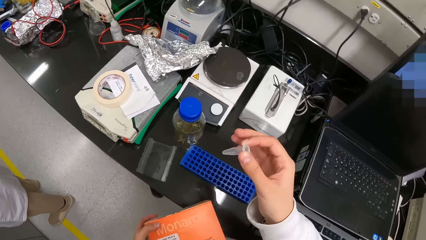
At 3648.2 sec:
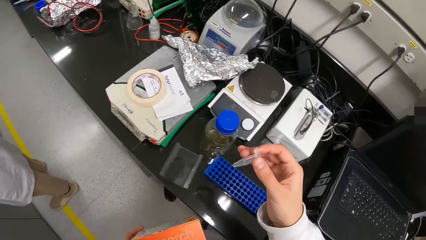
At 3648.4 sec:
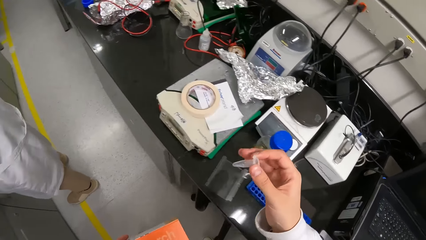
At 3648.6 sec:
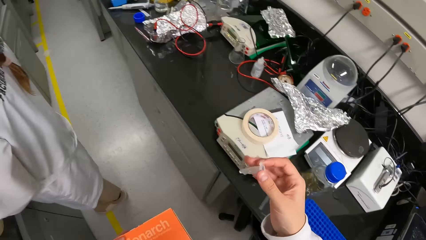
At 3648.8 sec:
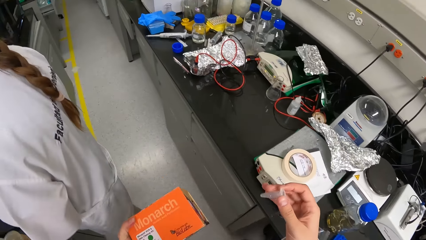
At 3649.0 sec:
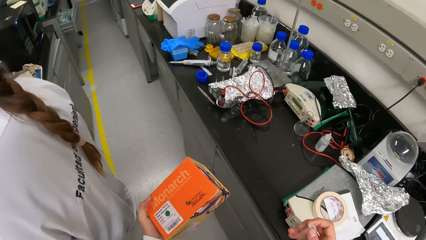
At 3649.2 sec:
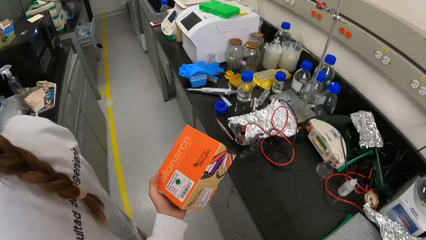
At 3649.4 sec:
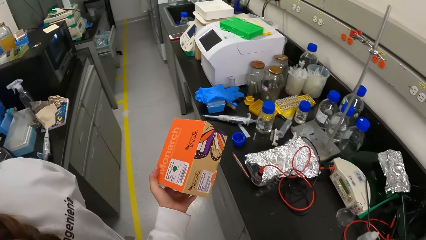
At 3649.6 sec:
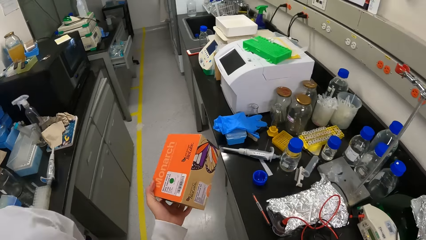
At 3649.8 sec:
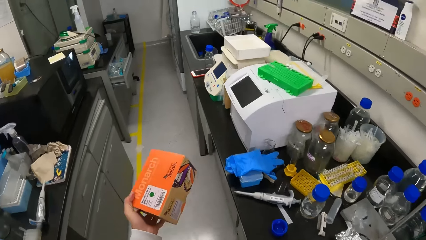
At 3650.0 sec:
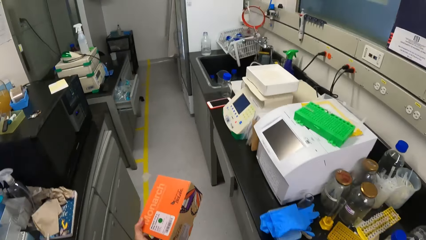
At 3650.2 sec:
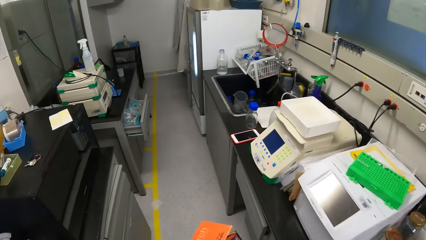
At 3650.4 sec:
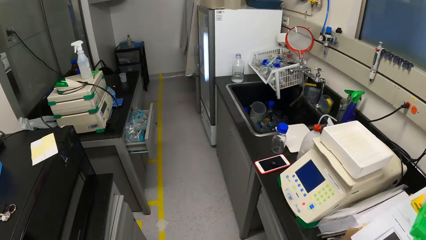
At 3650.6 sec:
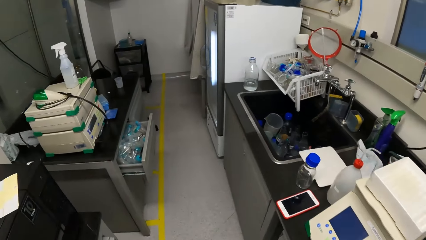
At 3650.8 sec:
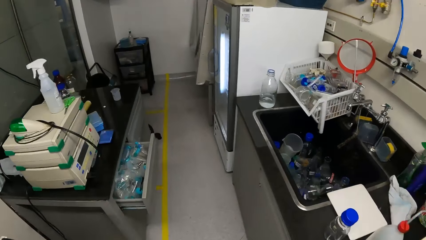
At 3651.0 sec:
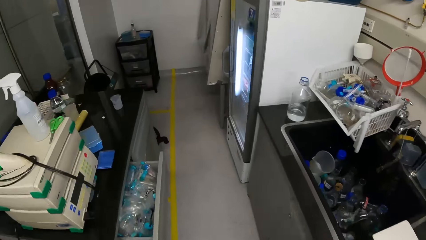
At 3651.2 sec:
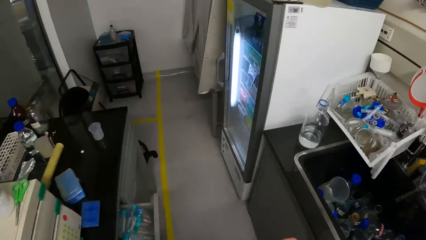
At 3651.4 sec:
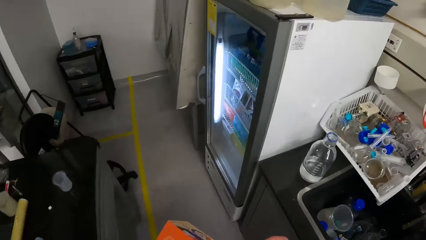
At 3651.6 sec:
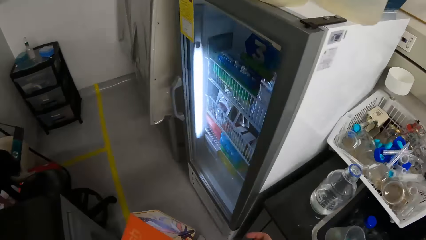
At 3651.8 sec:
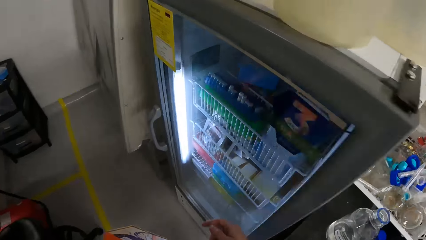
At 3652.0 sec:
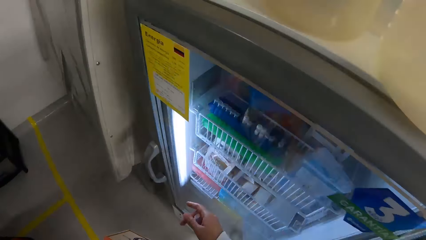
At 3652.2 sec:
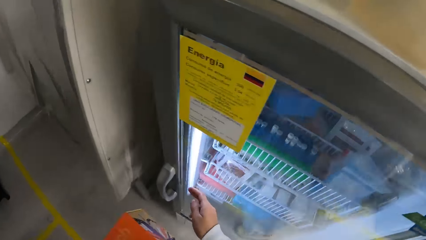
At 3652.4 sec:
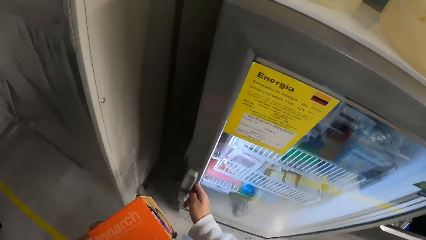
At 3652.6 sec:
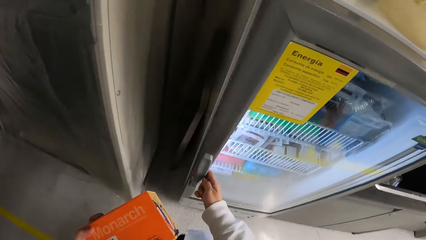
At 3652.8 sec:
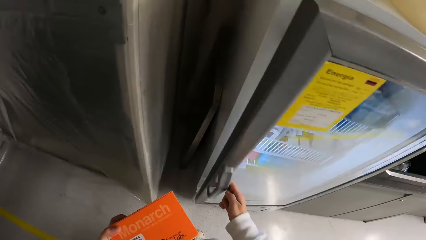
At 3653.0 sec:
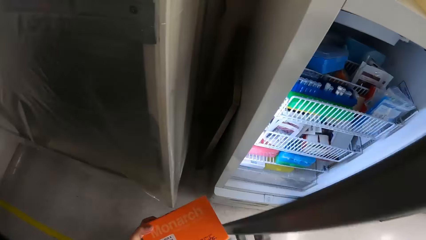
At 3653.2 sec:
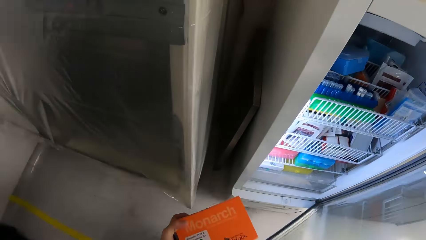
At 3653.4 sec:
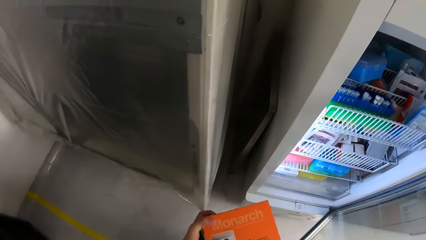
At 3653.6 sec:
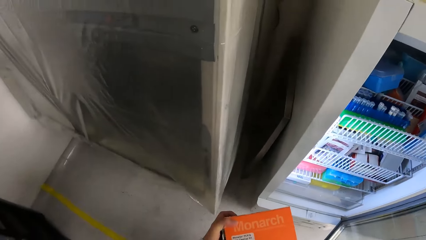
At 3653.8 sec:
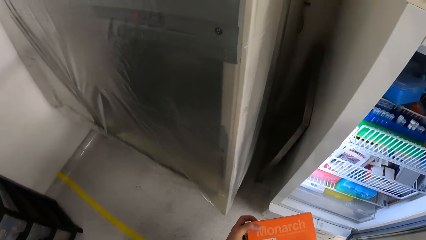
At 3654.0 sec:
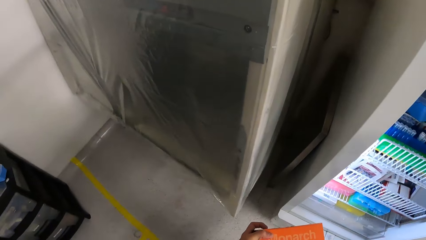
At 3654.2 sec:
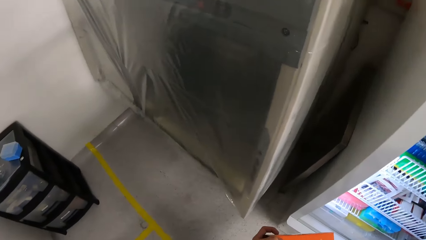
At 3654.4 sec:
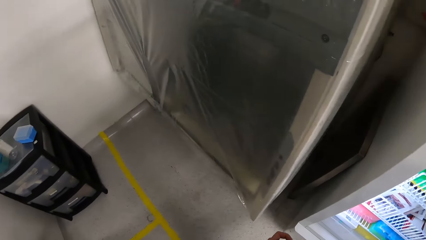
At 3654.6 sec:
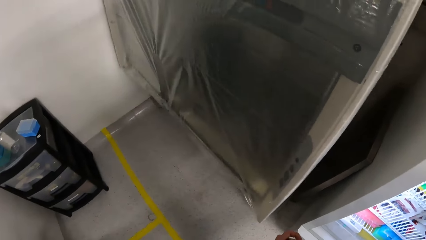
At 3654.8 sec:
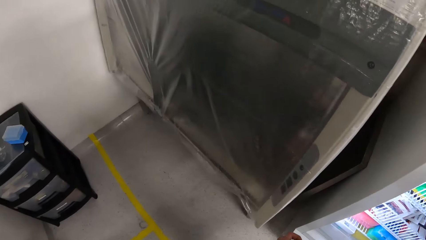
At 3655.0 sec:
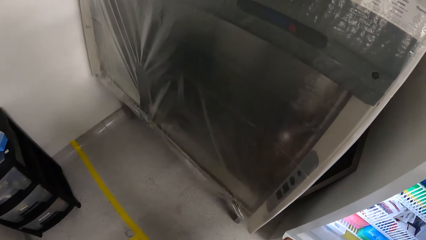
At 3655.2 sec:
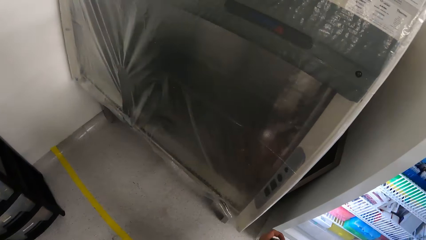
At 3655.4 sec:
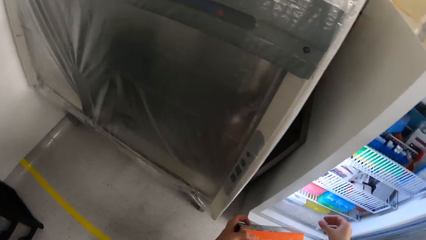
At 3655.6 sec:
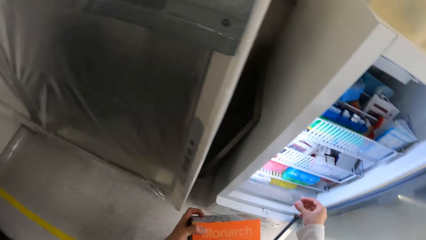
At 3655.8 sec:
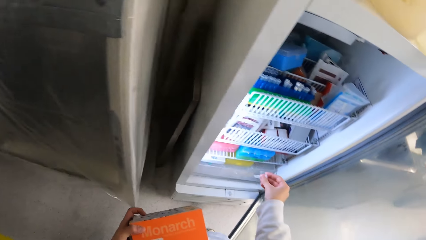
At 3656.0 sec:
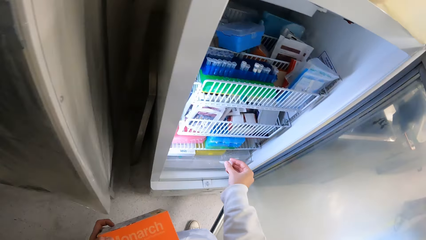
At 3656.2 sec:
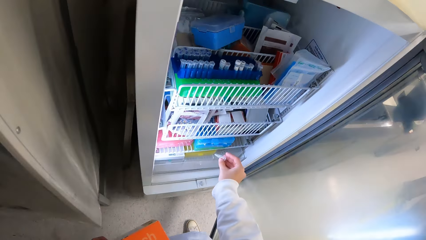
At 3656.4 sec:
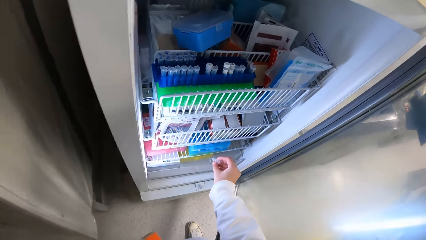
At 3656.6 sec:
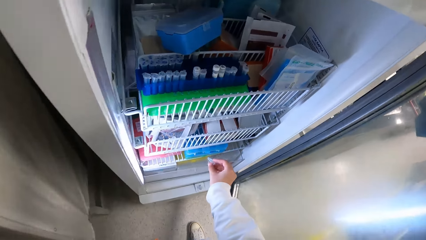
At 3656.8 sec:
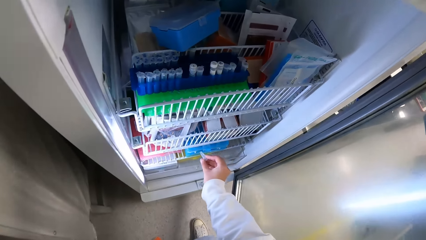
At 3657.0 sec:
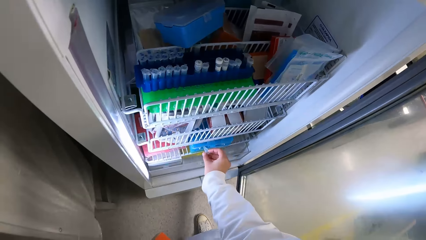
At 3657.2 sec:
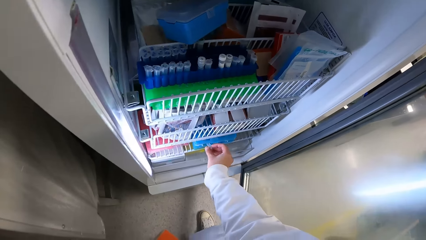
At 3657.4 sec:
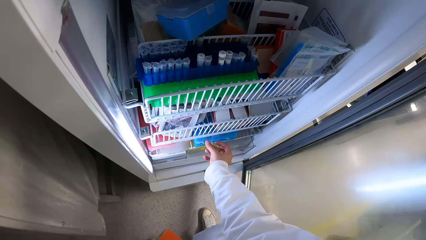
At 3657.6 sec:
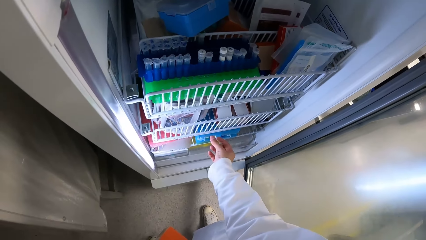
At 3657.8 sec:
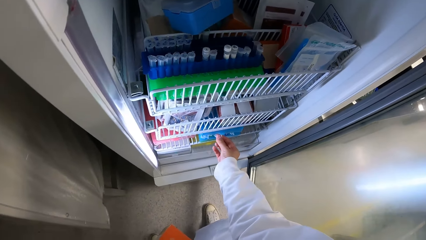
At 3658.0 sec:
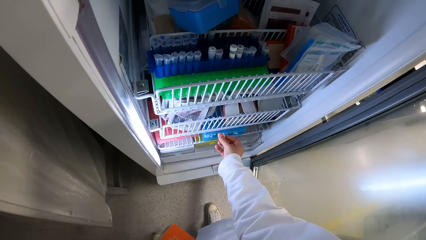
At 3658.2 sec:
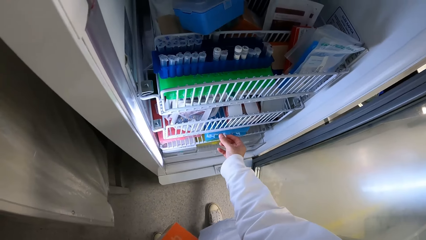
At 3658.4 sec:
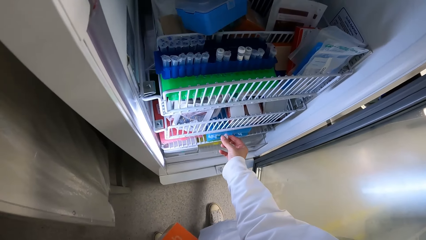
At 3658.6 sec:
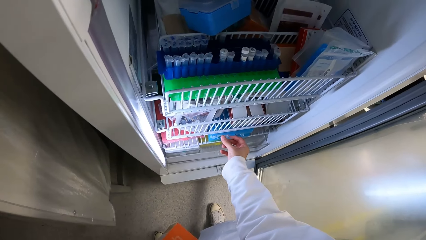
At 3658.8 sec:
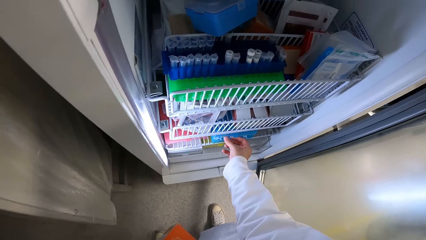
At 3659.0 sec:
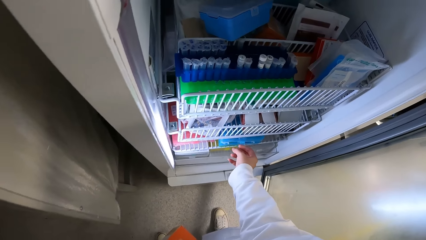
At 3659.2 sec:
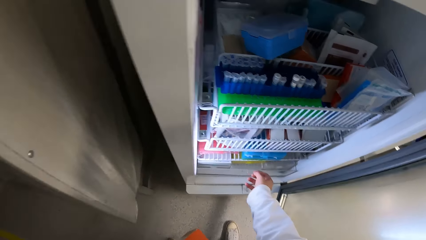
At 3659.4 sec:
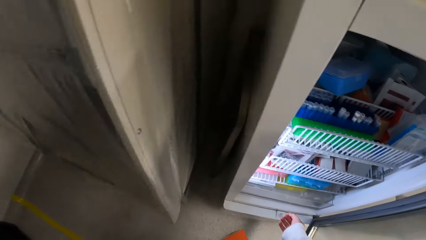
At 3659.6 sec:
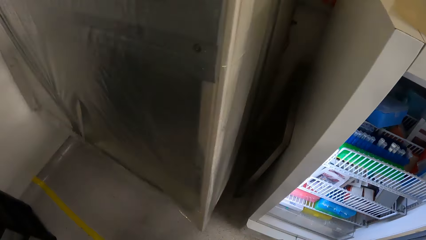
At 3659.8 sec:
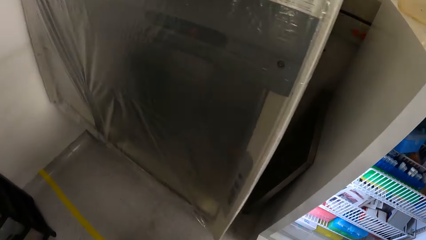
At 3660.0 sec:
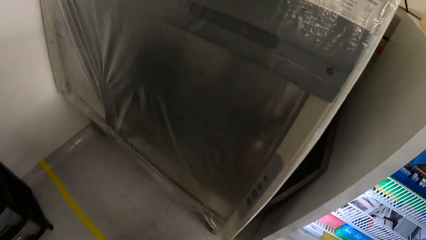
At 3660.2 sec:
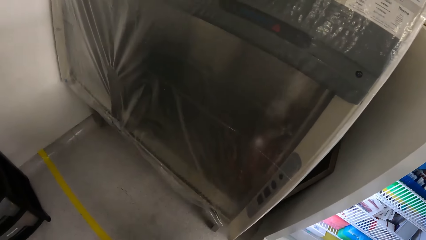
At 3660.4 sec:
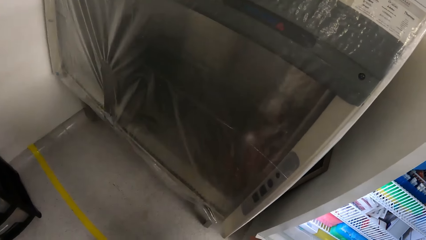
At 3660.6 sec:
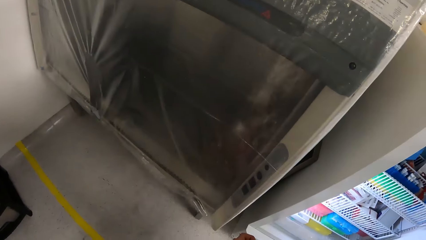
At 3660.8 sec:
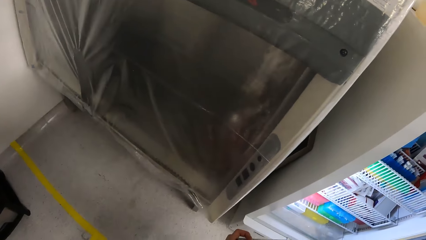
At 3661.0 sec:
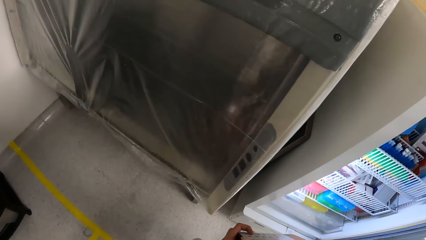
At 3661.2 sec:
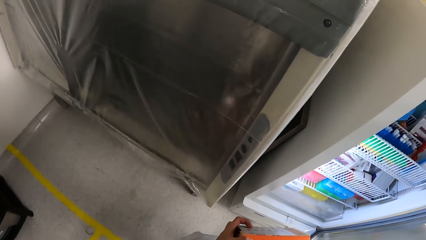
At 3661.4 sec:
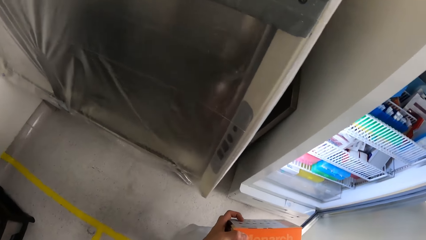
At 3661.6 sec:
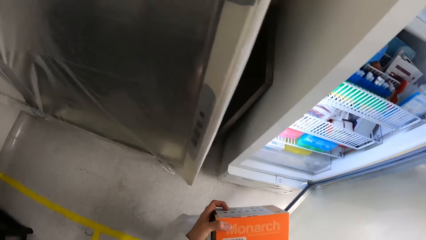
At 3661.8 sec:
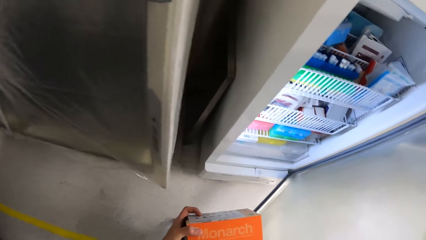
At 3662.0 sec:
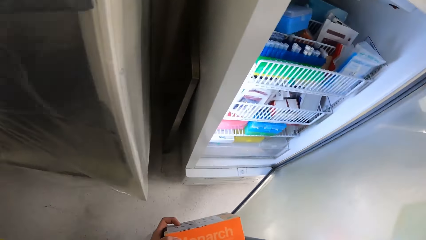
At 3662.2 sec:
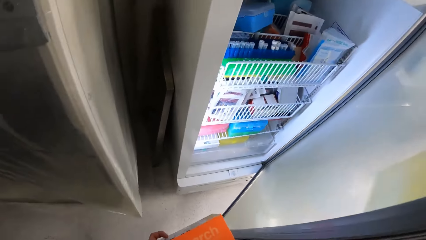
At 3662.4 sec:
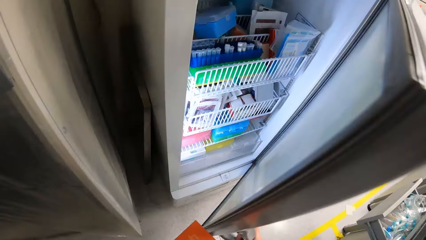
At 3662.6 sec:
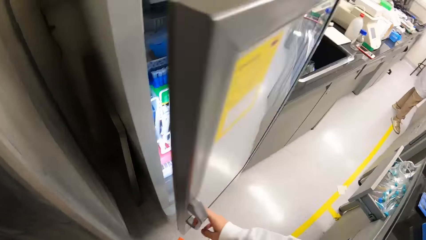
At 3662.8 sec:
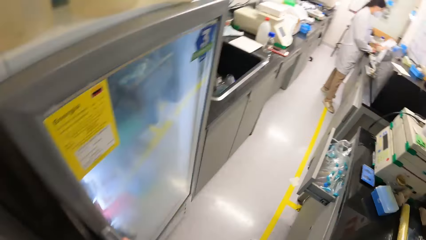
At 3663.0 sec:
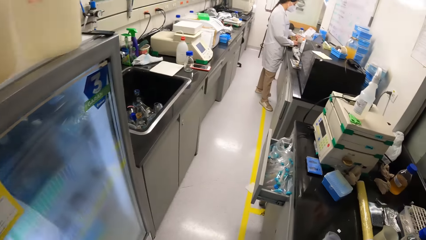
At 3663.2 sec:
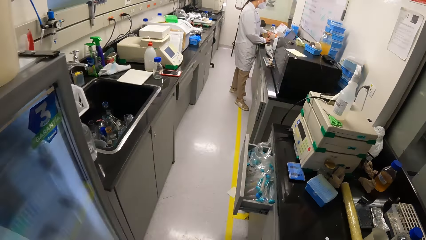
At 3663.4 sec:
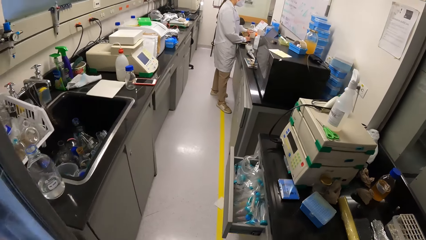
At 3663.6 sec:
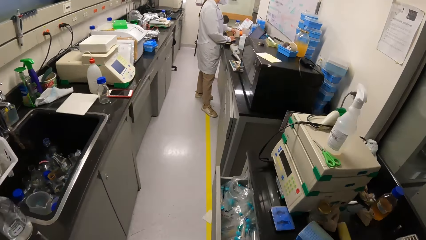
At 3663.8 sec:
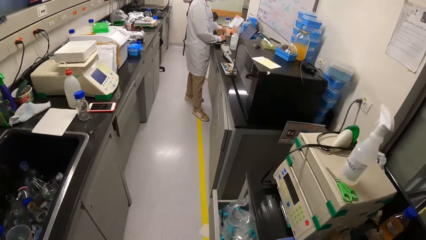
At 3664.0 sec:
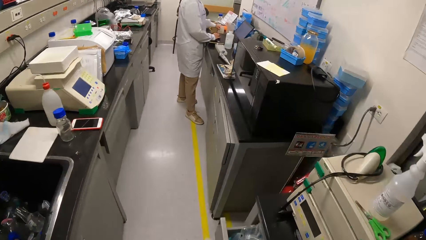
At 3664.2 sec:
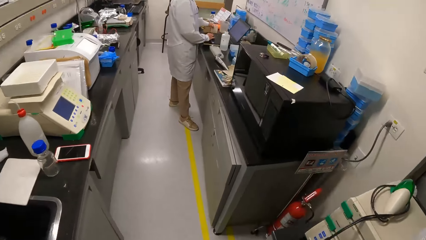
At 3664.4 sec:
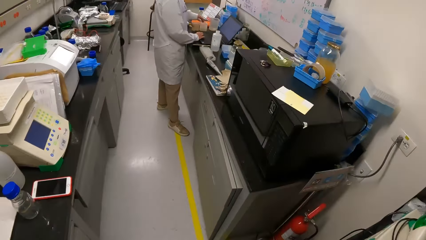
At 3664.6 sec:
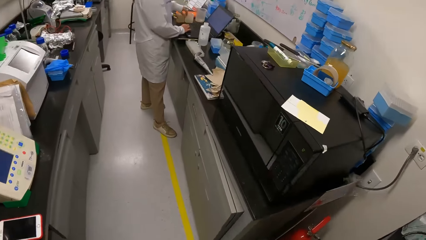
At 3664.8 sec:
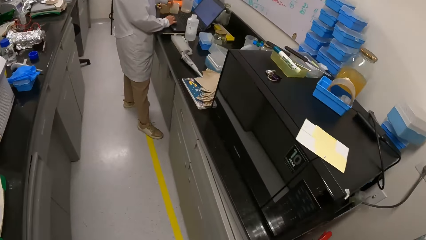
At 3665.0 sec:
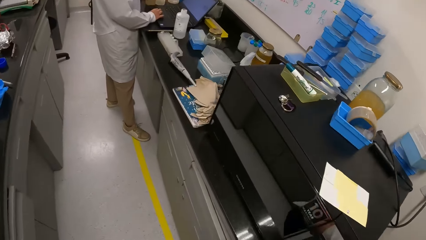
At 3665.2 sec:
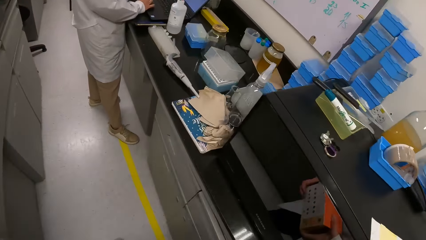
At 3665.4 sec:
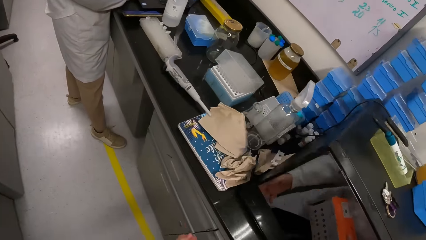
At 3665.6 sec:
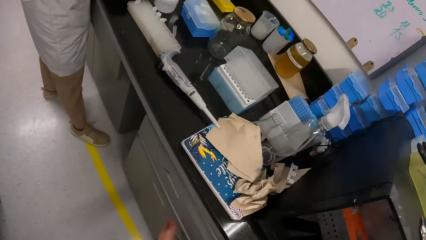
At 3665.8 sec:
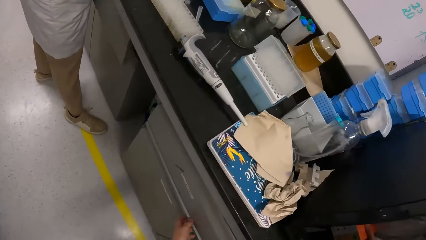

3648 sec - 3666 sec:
The camera wearer taps on the dropper. They walk in the laboratory. They open a fridge. They look around. They look in the fridge. They insert the dropper in the dropper rack. They look around. They close the fridge. They walk in the laboratory. A person operates a laptop.
